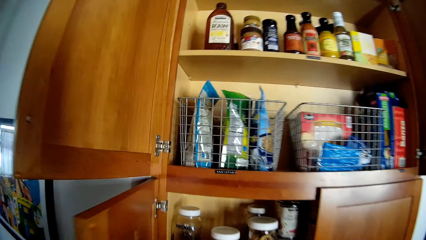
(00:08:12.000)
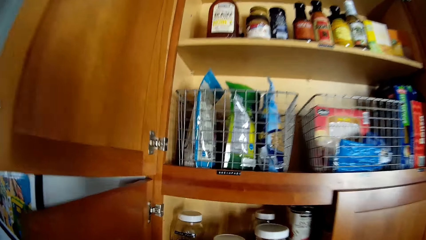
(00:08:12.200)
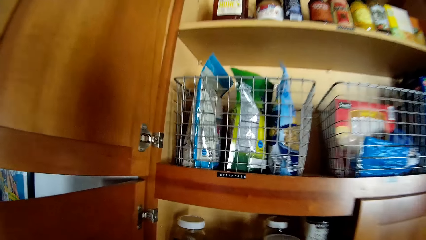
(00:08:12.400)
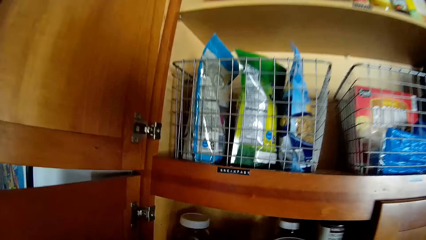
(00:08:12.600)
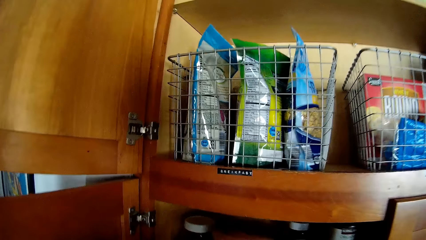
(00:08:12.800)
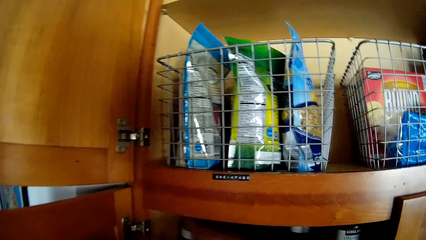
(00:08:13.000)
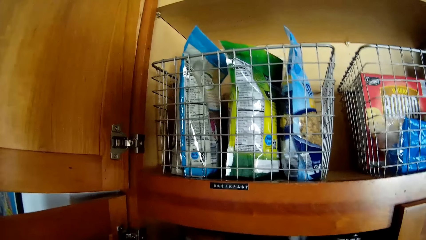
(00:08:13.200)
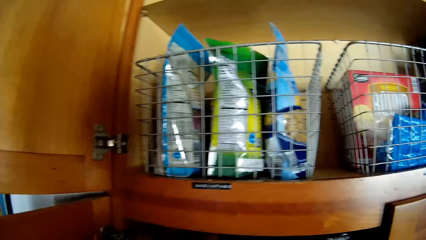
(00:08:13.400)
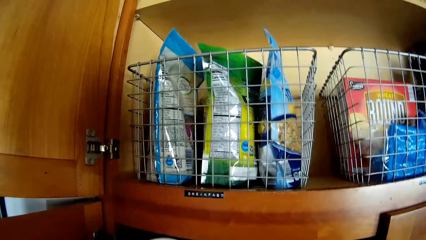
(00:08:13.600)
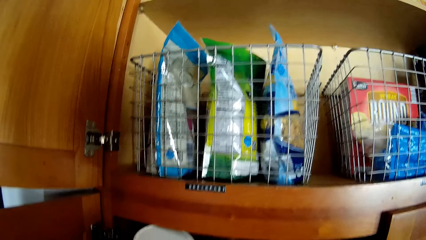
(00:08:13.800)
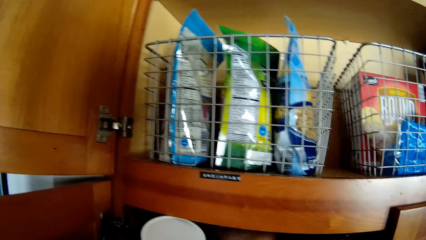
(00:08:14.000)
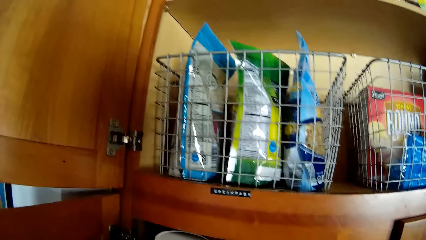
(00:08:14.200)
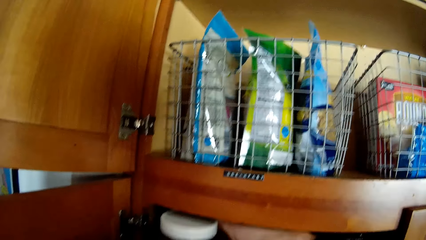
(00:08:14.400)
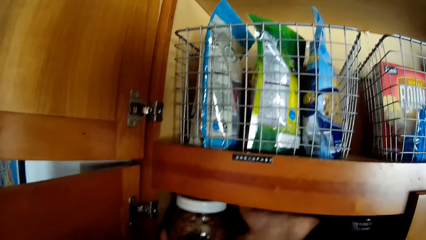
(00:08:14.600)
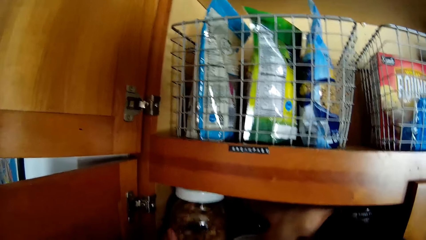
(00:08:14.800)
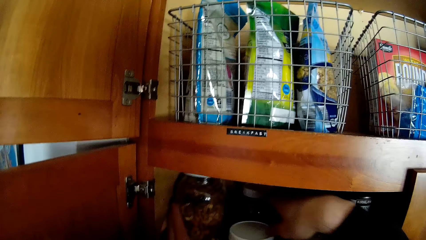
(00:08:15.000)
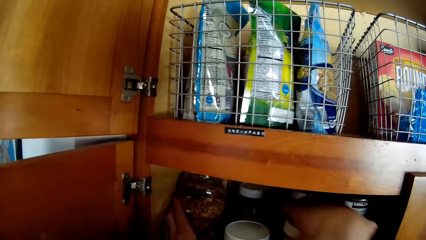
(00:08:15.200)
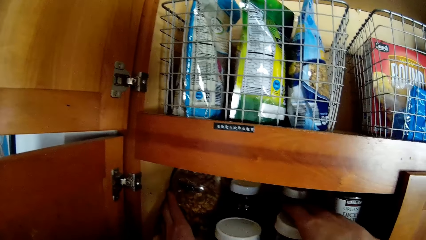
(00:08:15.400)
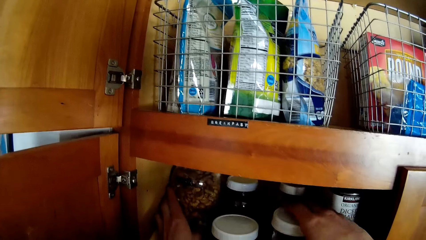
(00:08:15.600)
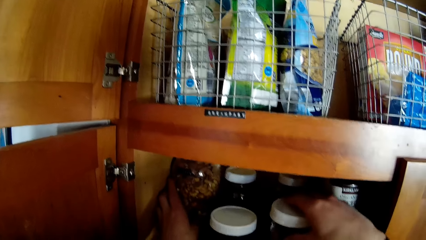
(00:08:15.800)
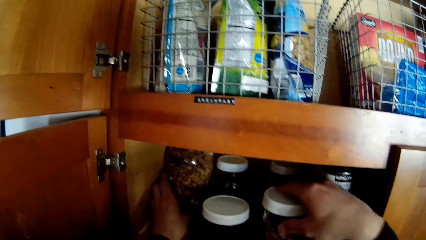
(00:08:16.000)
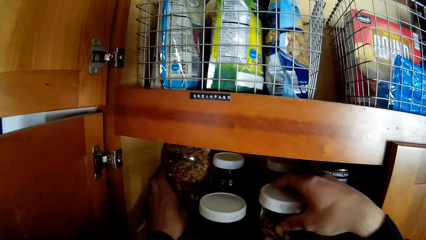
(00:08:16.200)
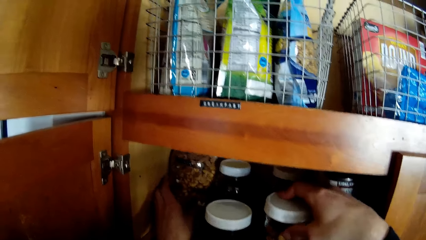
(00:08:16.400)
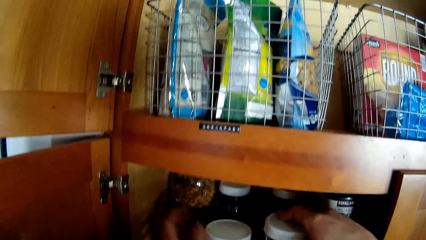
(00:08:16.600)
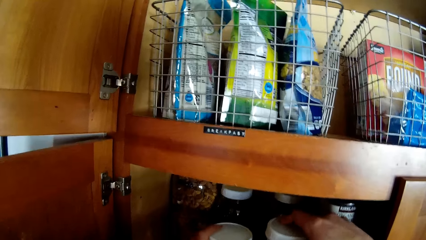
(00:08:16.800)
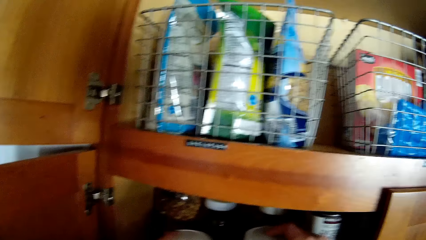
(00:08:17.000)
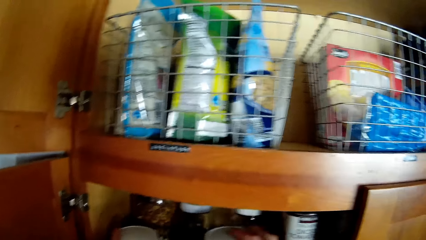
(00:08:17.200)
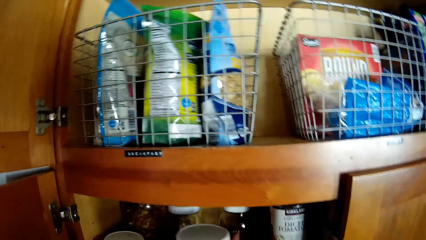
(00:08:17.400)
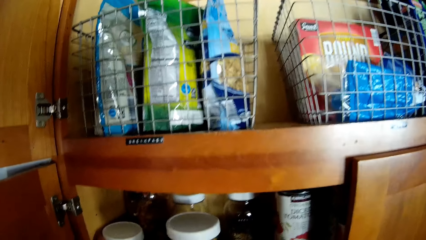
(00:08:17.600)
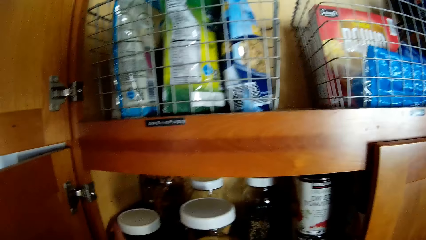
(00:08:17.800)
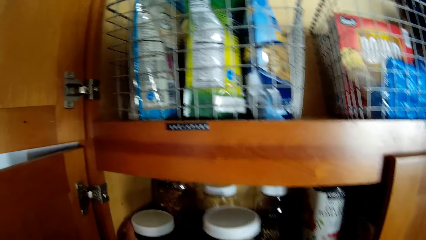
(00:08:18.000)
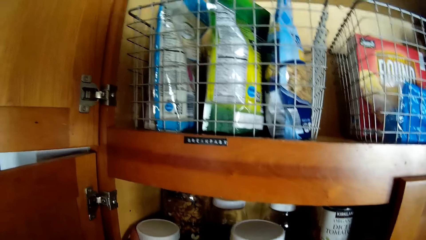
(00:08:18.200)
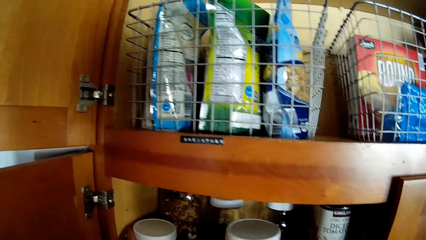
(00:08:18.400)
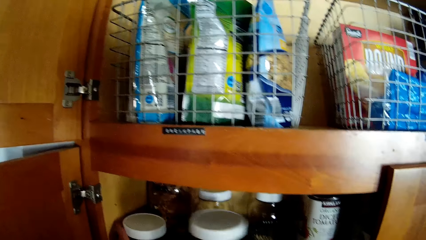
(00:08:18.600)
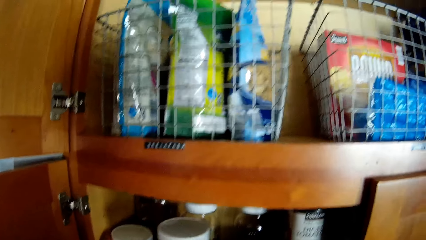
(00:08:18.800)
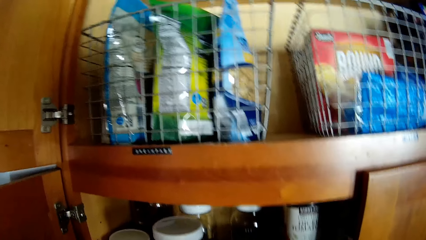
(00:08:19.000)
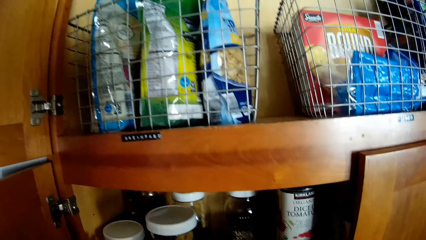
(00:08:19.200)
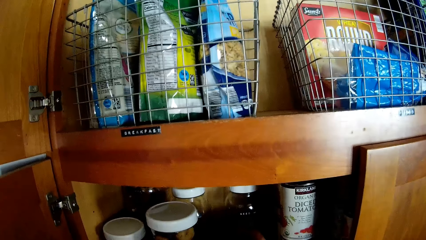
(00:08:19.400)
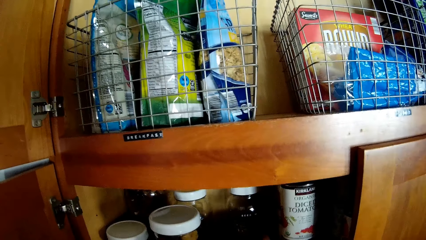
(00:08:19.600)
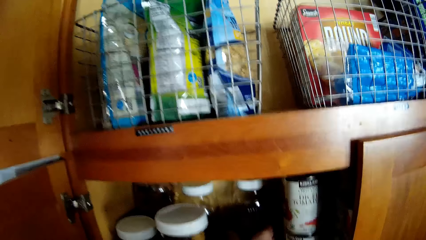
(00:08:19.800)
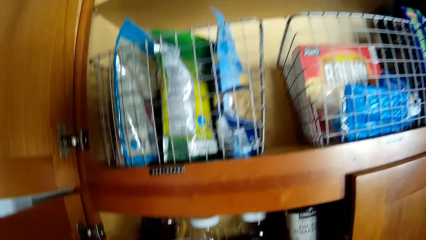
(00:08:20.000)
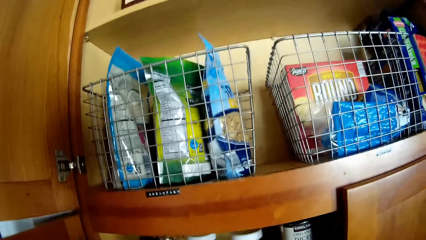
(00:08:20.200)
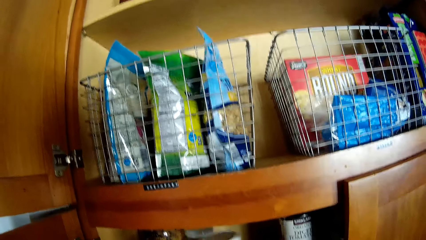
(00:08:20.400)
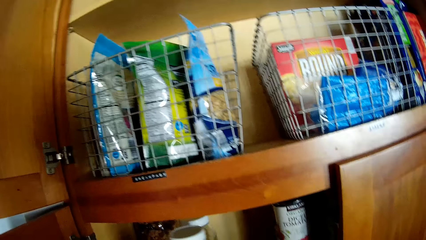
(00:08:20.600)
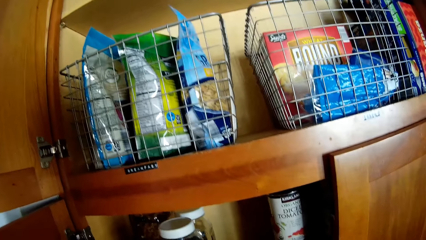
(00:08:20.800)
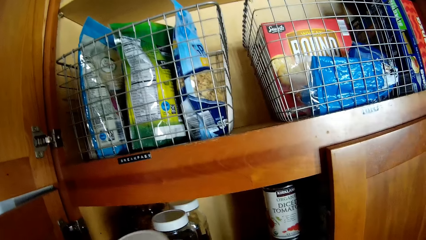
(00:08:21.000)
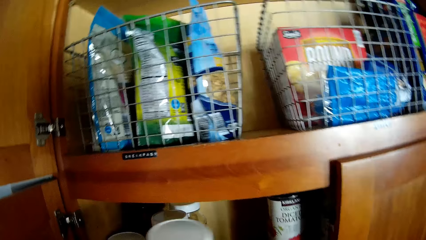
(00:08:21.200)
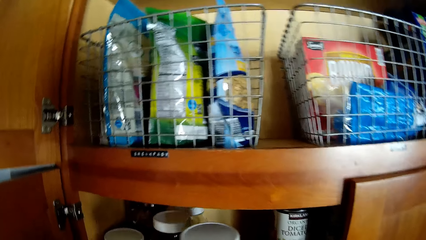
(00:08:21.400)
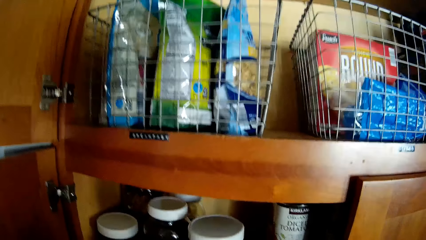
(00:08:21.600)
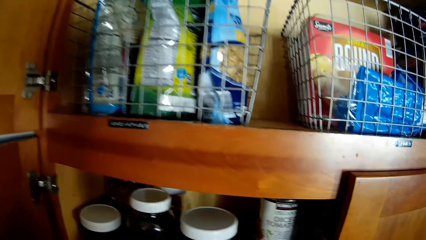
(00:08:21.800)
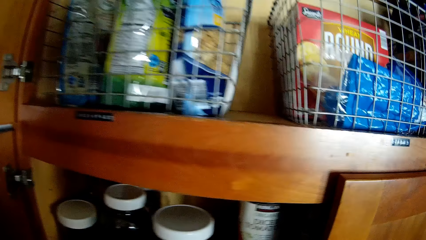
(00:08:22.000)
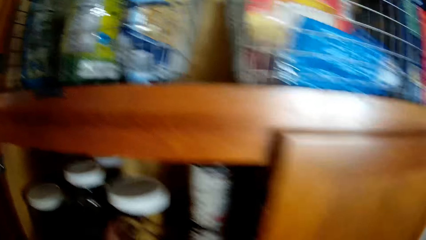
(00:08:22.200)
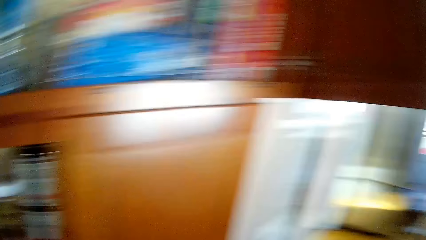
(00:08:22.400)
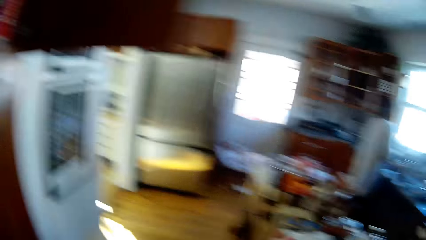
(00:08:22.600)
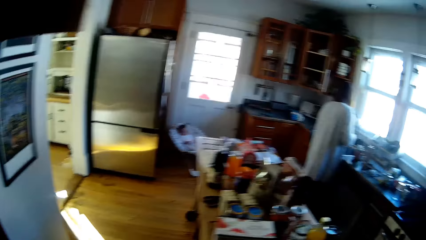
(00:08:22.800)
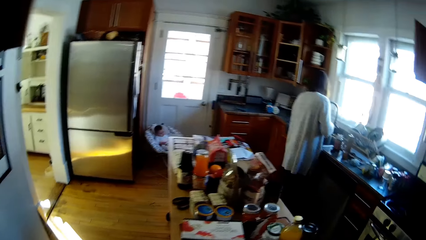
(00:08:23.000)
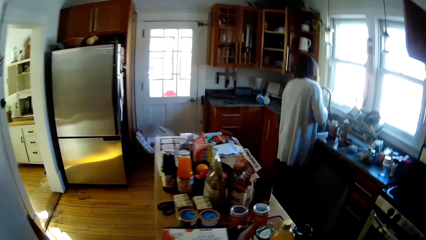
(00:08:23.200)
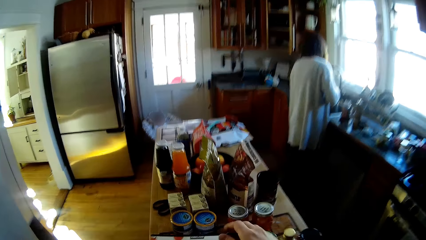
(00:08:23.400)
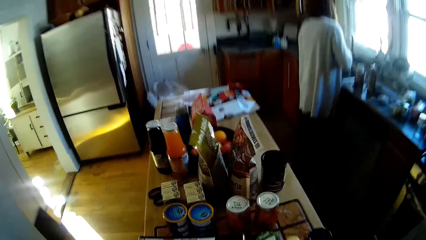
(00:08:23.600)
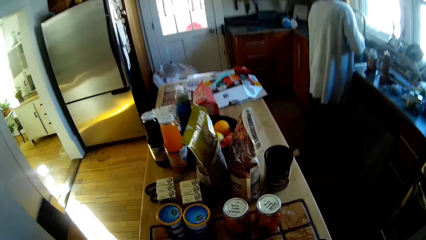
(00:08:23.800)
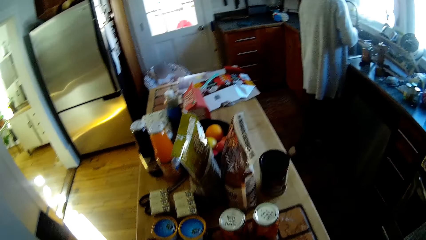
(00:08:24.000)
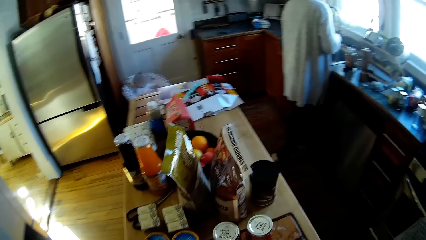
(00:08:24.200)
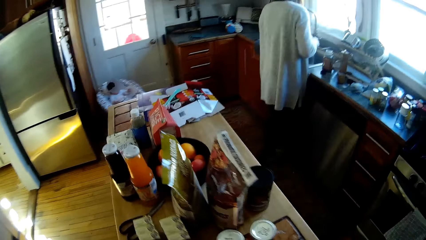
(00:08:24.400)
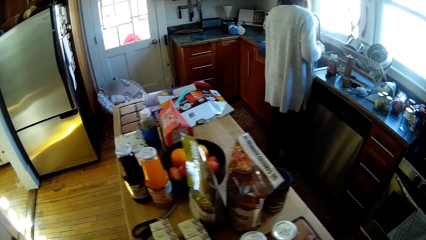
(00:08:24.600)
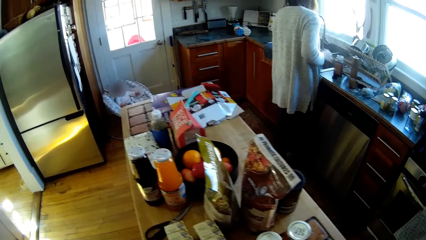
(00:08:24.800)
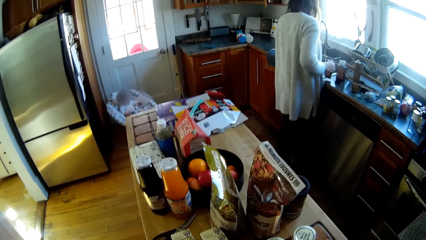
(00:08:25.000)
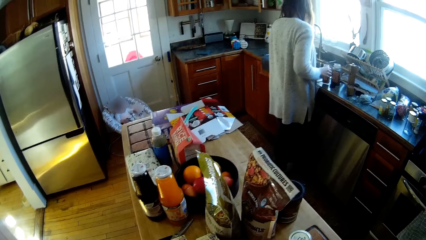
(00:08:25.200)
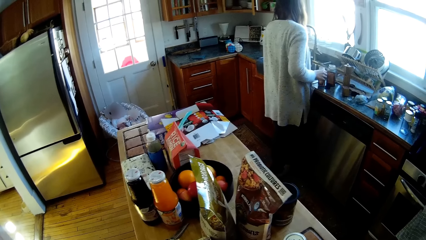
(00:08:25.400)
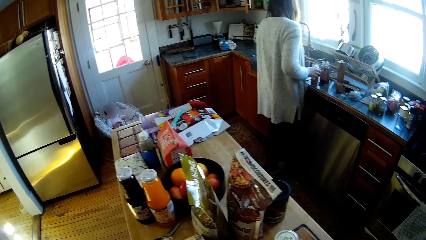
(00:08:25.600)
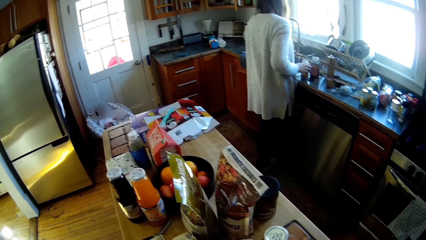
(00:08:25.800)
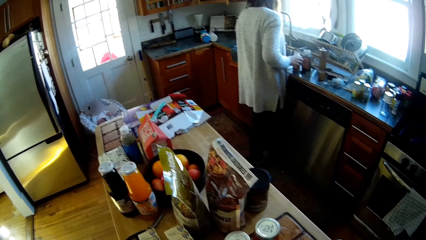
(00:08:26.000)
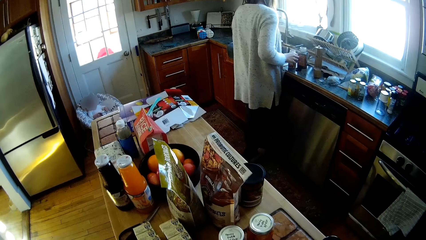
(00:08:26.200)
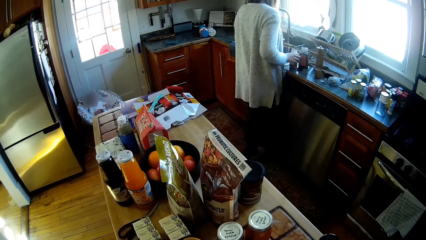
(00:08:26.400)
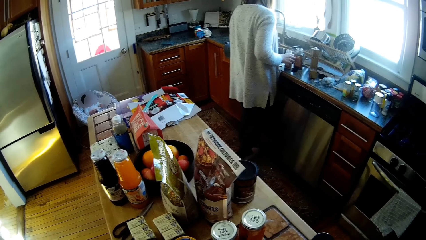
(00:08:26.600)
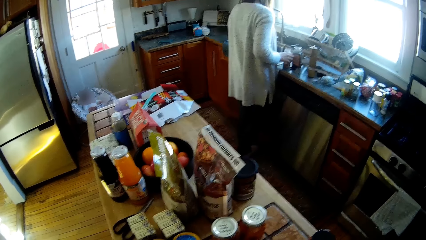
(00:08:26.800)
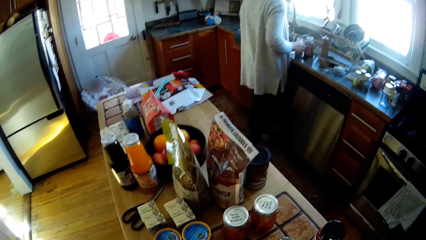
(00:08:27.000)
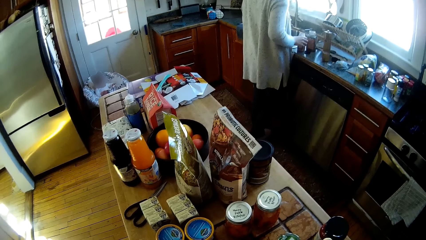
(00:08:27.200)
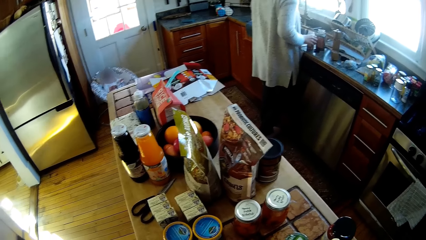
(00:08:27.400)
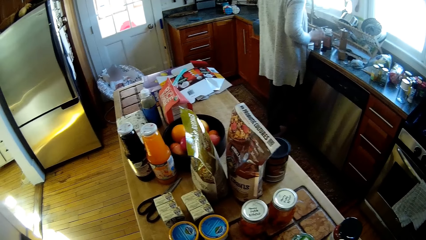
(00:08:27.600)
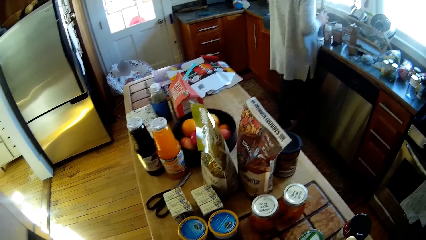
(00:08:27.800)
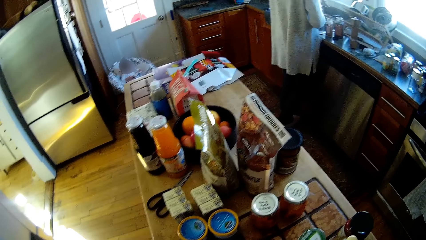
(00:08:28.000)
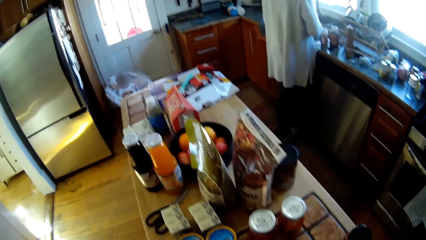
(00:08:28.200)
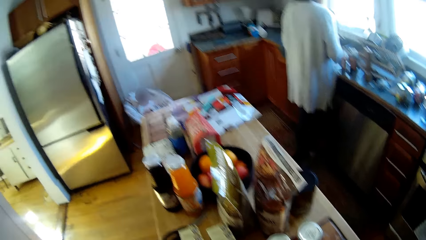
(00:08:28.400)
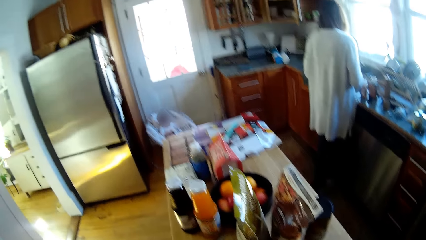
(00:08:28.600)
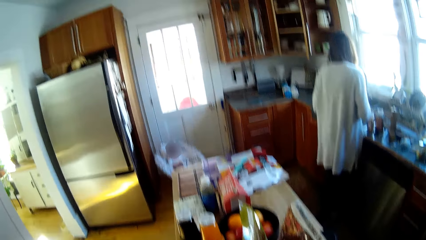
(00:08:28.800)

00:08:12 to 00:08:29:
The camera wearer stands at the kitchen cabinet. They hold two jars in the kitchen cabinet with both hands. They move the jars in the cabinet. They speak to a lady.
